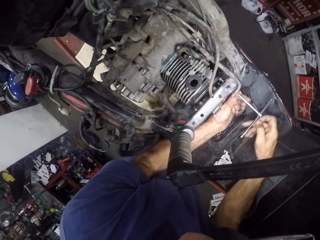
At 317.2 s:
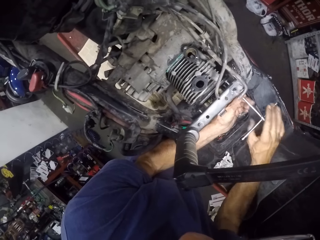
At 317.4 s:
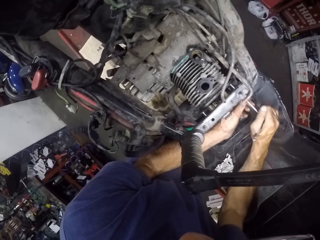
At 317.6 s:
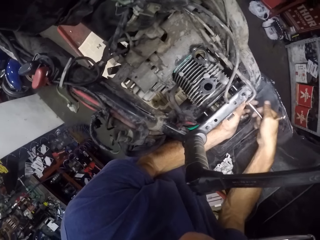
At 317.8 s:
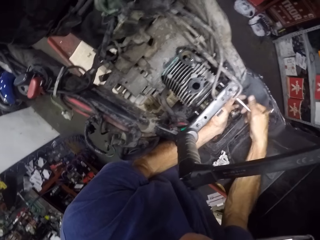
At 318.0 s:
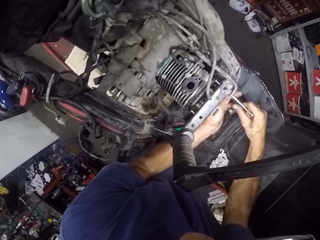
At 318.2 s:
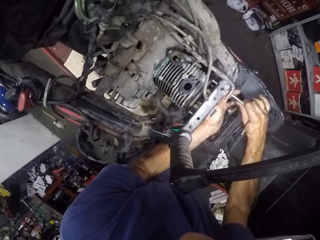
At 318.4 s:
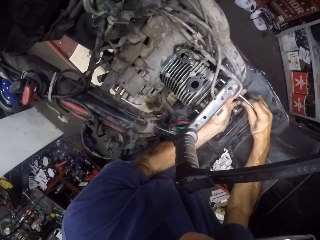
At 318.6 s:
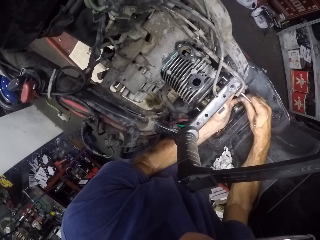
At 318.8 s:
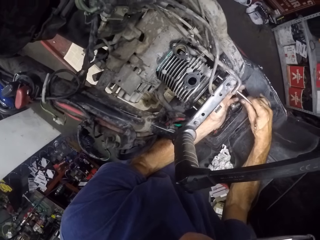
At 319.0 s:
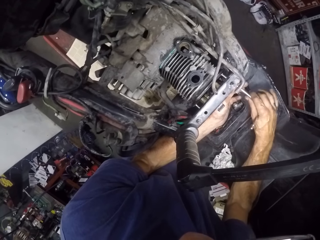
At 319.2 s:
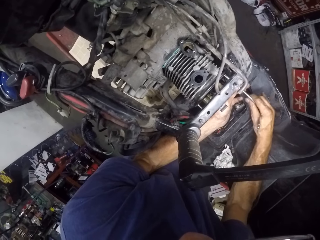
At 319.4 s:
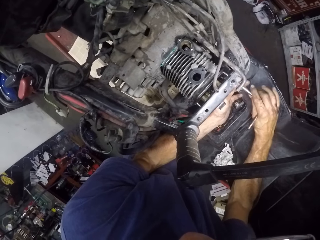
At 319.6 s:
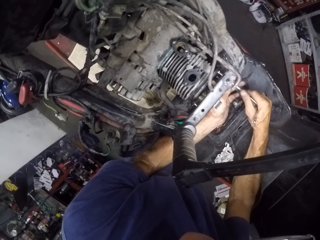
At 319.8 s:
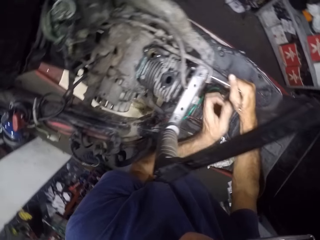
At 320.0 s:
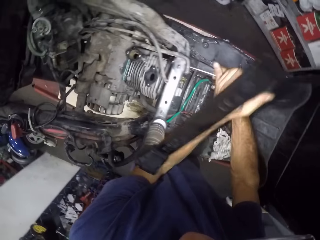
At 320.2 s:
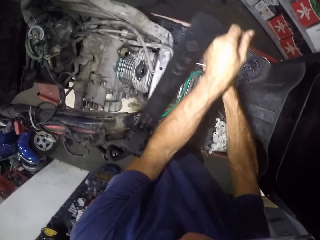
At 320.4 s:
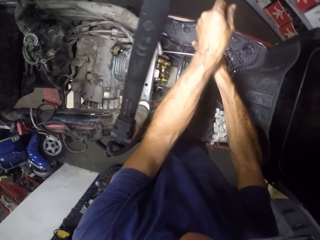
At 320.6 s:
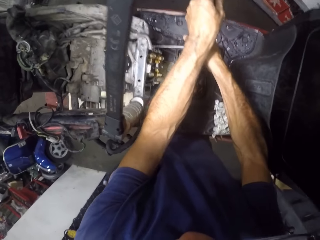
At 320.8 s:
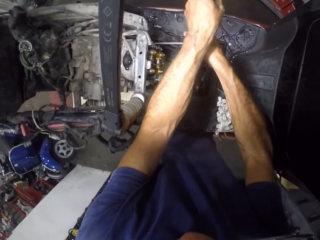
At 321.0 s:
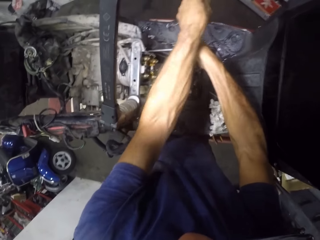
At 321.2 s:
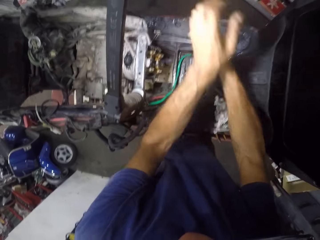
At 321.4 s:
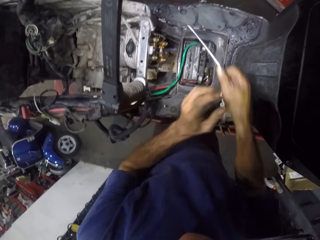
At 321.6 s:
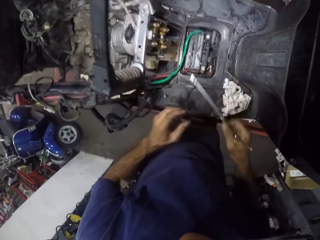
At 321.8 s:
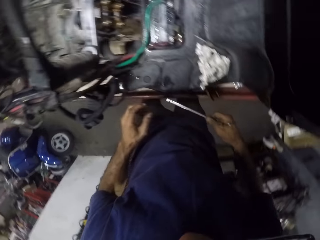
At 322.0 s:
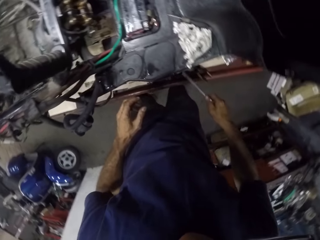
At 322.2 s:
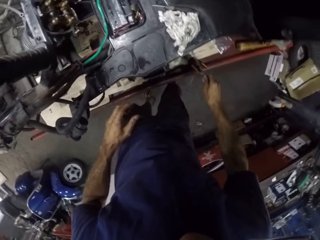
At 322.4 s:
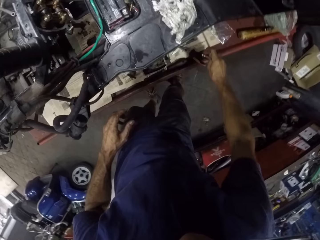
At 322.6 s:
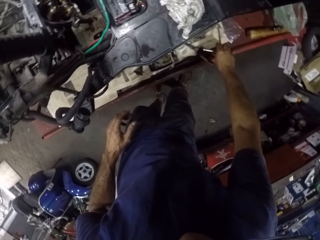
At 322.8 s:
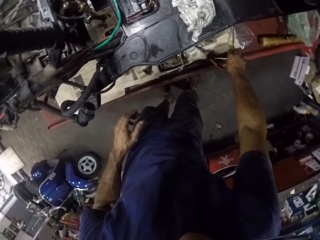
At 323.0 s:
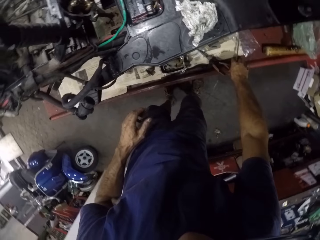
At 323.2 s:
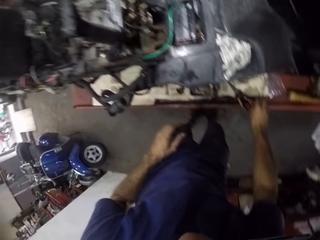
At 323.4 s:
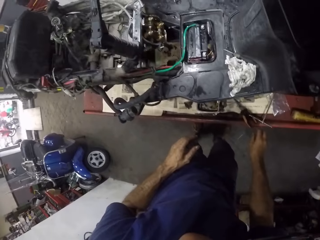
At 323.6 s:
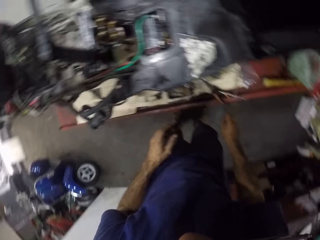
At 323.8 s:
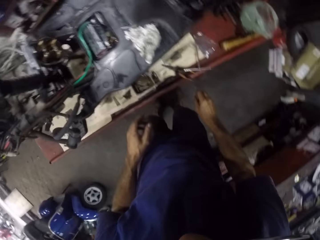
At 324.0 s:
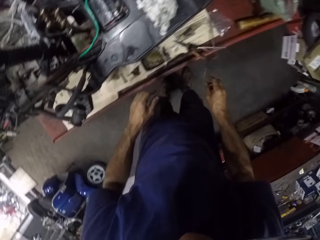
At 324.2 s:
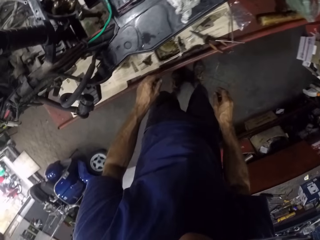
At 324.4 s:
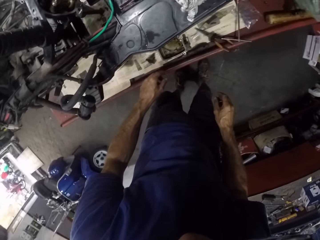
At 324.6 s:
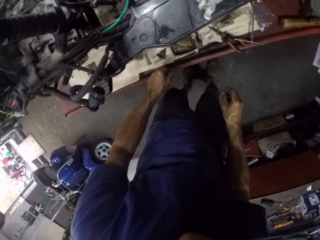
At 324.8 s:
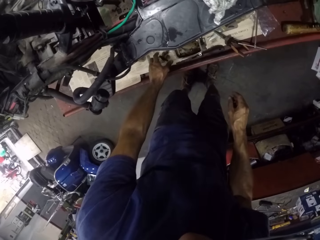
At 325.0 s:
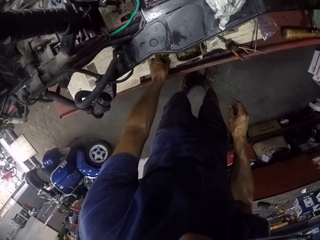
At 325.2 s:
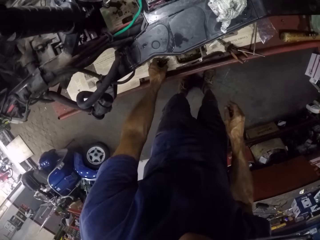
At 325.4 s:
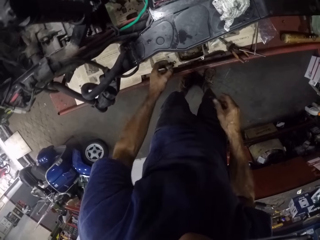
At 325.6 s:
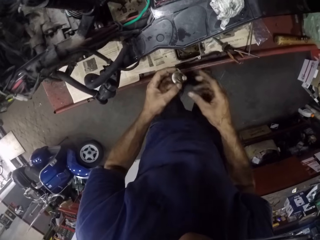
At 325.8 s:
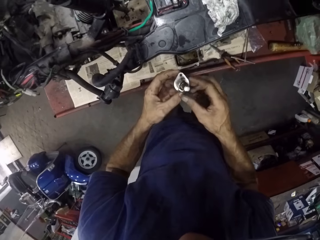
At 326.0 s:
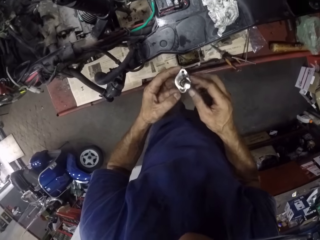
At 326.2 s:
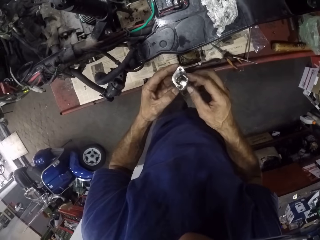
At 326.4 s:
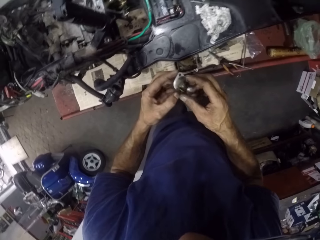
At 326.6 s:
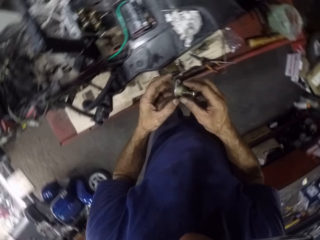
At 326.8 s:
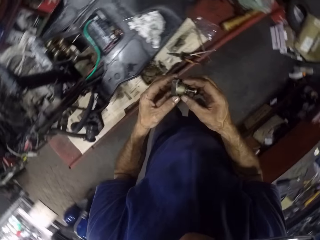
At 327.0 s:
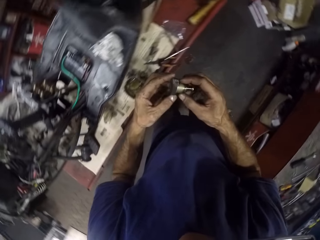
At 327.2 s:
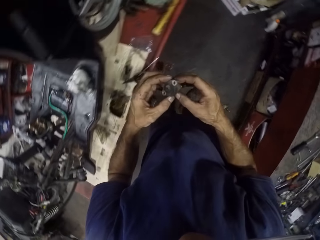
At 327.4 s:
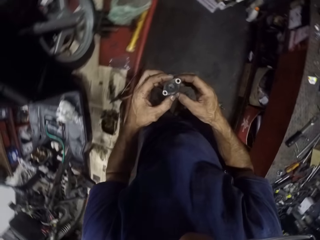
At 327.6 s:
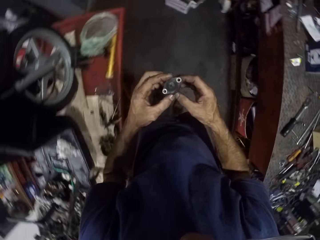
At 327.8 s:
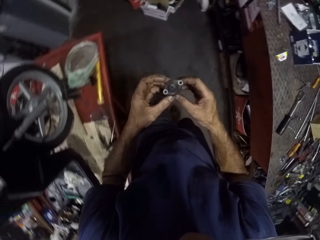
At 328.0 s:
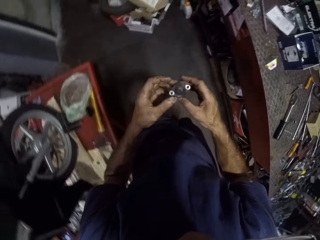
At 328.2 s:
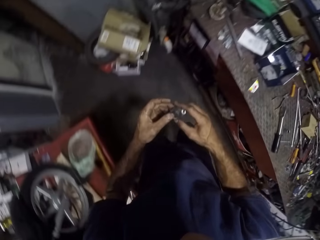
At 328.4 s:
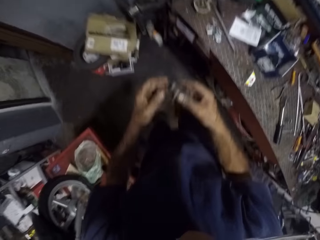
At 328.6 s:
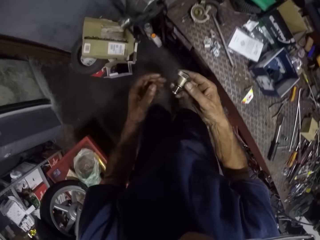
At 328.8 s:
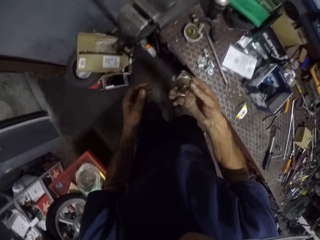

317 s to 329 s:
The camera wearer drops the spanner on a workbench. They take a boriss from the workbench.

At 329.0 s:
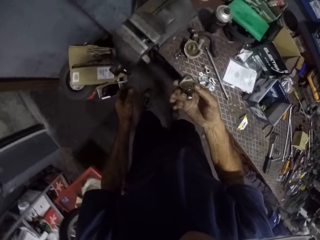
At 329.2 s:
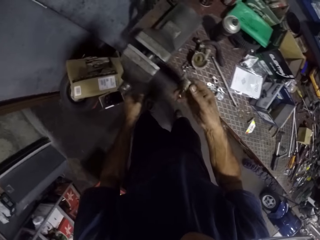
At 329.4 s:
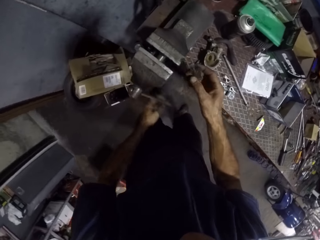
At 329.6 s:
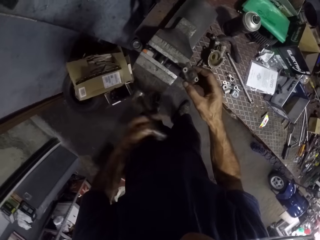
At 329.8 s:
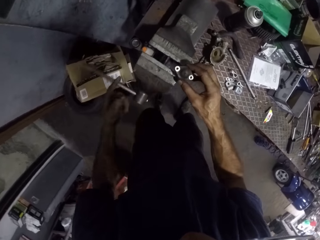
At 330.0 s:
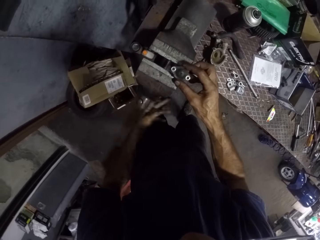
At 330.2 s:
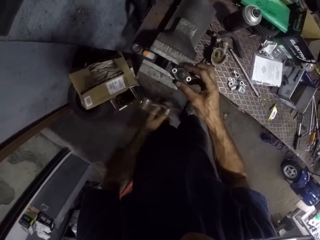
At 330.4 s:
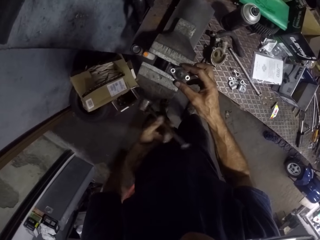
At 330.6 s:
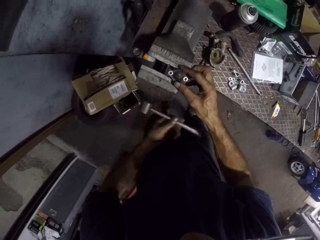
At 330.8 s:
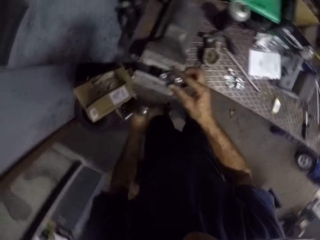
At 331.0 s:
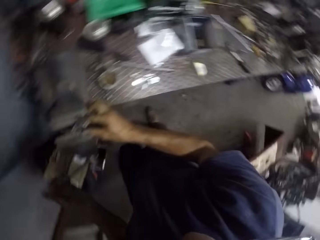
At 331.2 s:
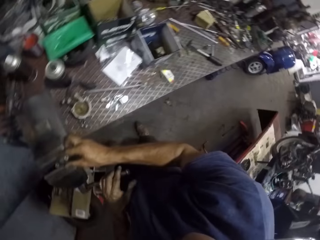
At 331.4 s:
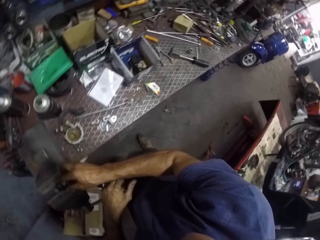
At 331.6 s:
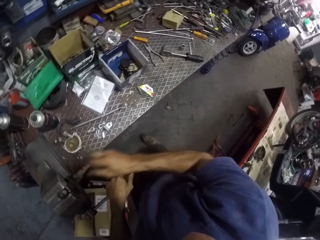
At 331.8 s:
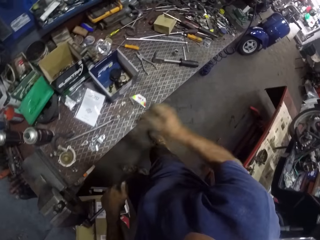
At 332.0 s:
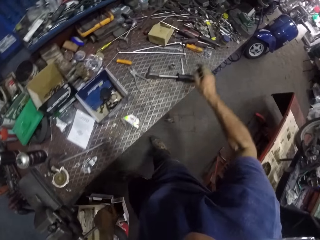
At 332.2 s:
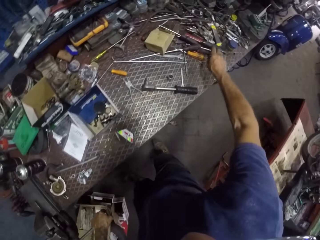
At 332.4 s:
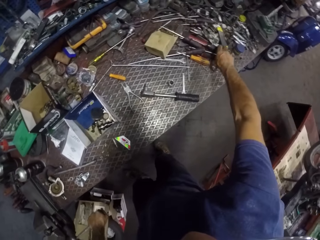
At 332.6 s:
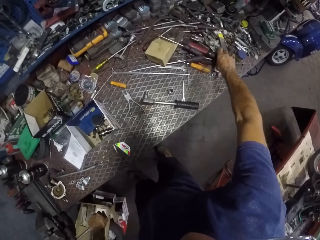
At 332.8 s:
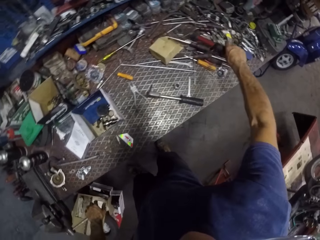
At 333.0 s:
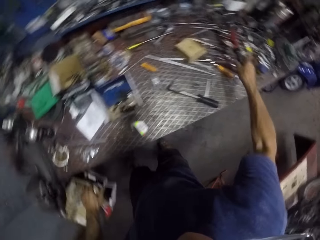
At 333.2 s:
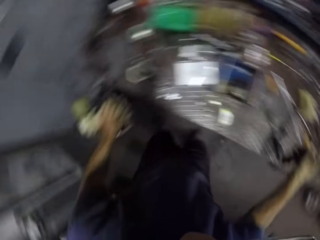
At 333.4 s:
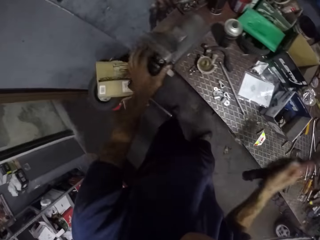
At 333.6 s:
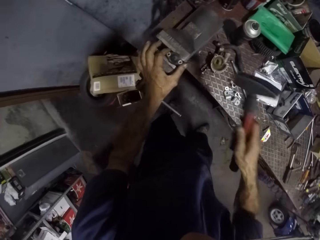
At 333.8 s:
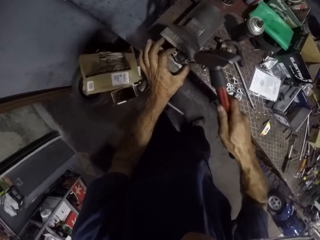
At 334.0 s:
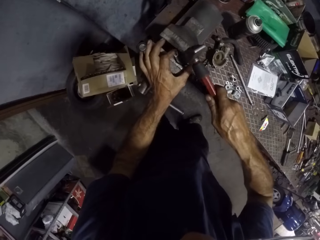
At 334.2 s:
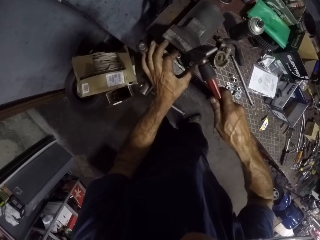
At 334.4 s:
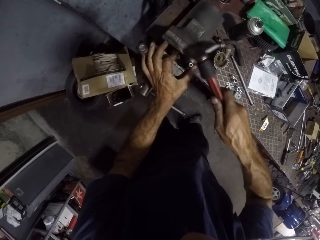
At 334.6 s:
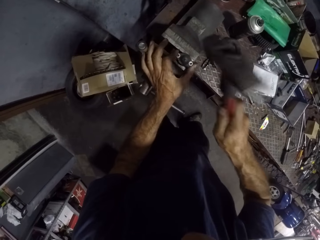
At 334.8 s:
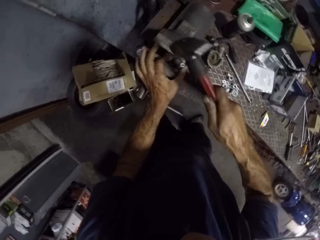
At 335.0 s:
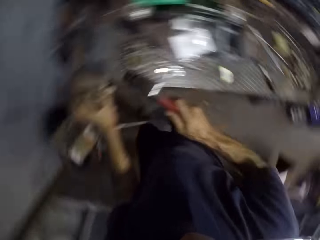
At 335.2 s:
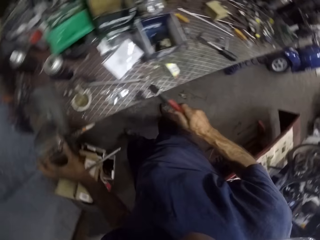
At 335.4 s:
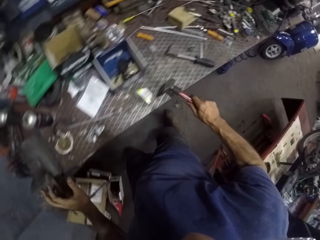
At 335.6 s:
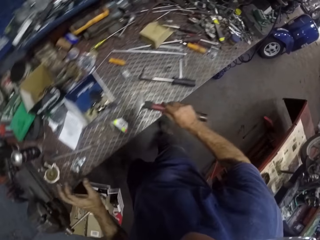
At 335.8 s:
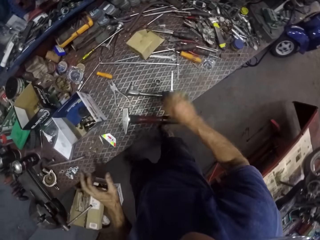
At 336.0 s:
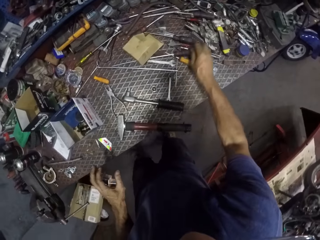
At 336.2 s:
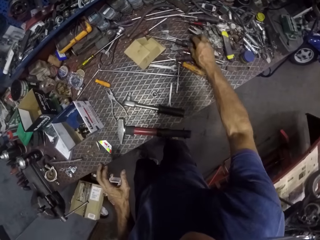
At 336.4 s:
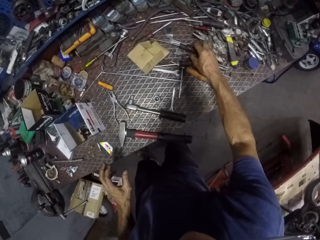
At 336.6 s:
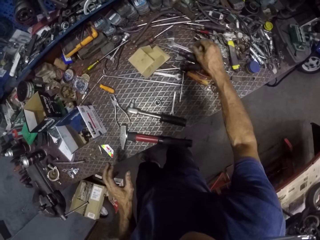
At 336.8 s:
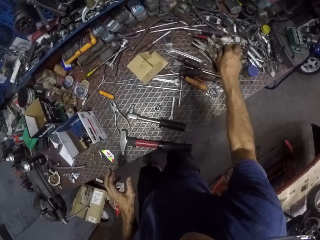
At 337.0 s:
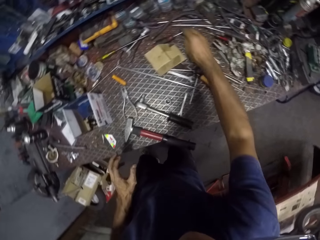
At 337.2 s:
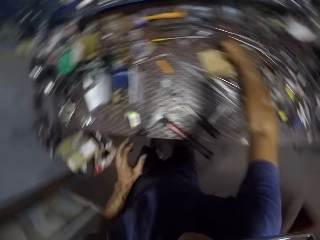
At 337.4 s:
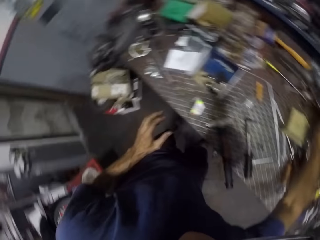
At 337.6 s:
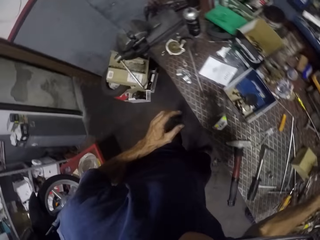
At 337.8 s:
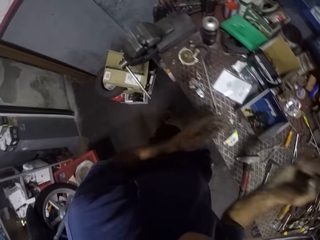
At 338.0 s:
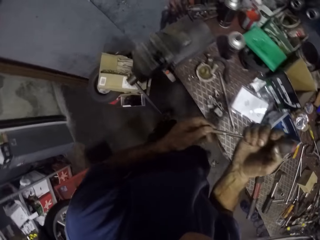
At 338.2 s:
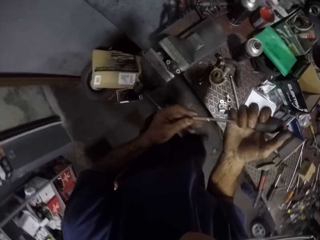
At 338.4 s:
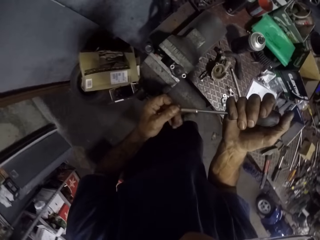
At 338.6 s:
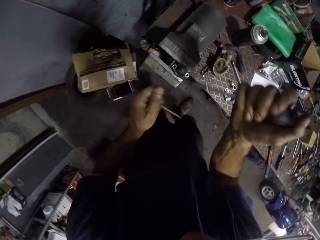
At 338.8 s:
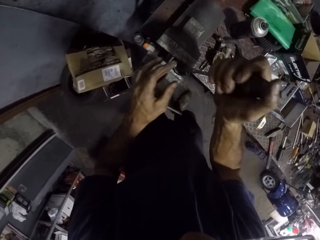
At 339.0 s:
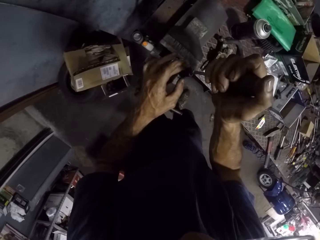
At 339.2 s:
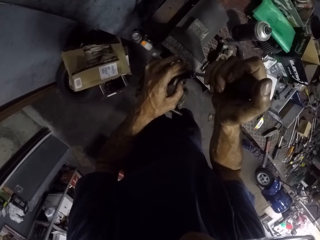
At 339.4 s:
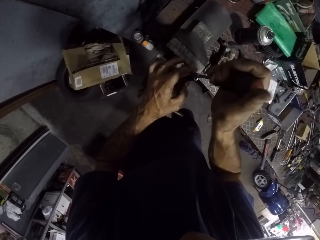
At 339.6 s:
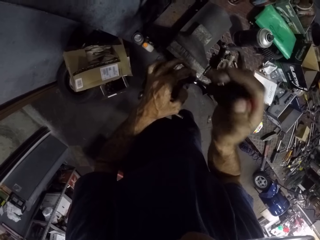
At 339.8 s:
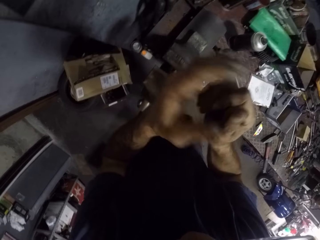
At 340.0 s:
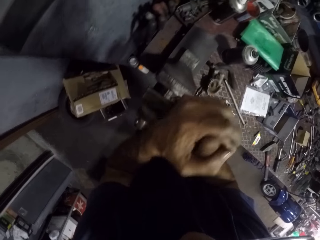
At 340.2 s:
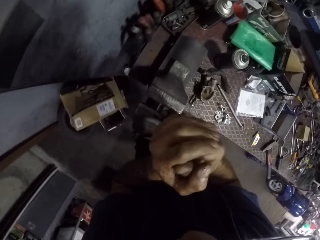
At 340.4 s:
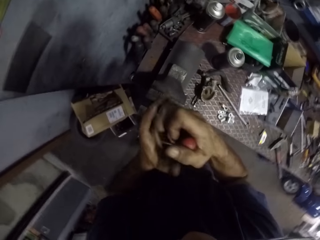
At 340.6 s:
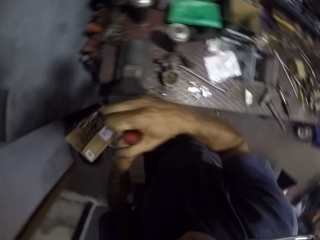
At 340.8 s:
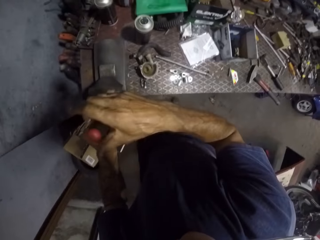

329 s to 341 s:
The camera wearer loosens a vise. They fasten the boriss to the vise. They pick up a hammer. They drive the boriss into the vise with the hammer. They drop the hammer on the workbench. They pick up a screwdriver from the workbench. They loosen a nut from the boriss with the screwdriver.
